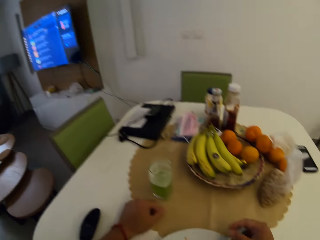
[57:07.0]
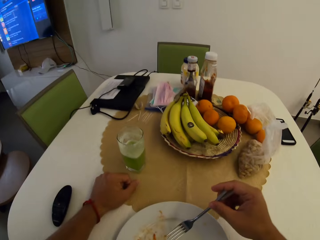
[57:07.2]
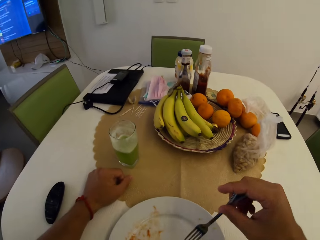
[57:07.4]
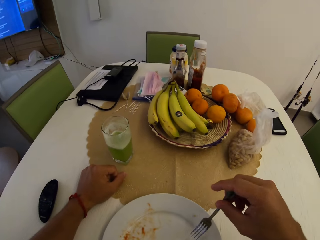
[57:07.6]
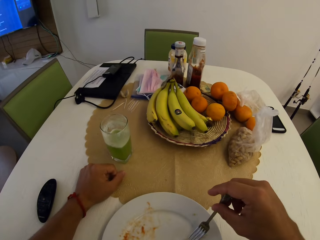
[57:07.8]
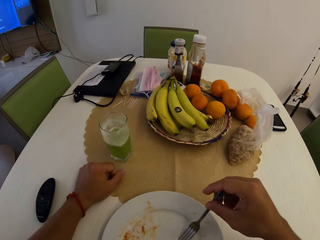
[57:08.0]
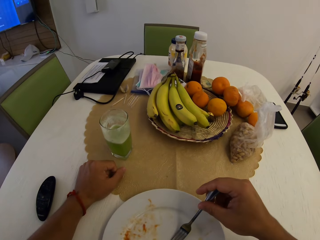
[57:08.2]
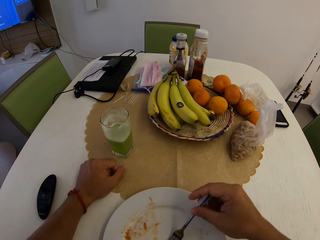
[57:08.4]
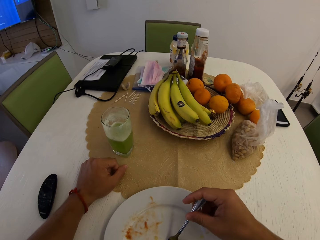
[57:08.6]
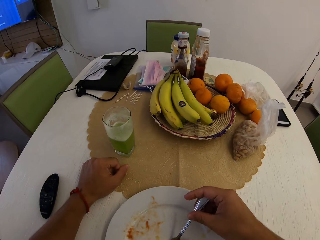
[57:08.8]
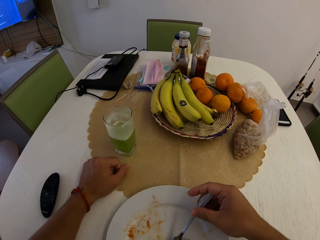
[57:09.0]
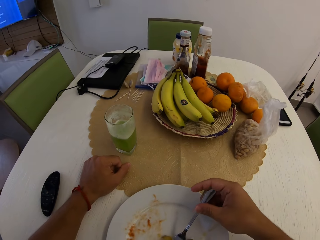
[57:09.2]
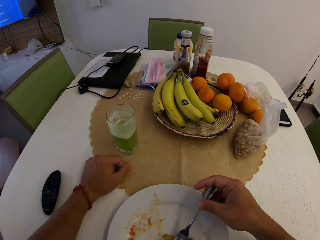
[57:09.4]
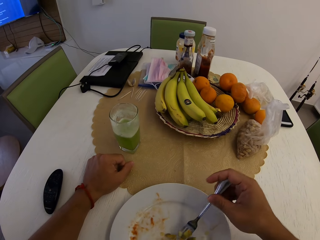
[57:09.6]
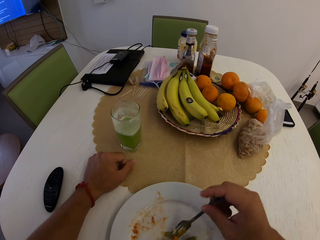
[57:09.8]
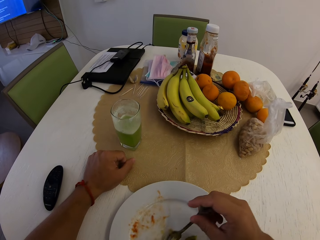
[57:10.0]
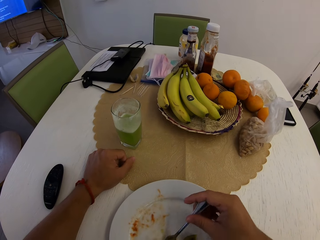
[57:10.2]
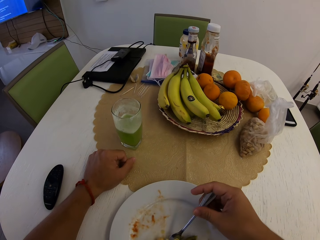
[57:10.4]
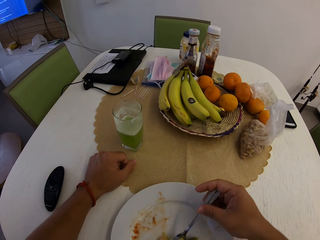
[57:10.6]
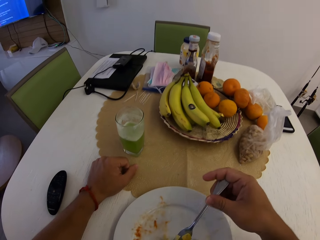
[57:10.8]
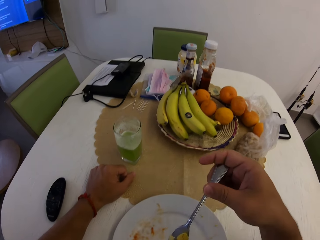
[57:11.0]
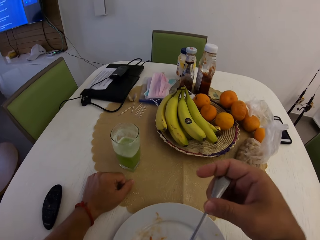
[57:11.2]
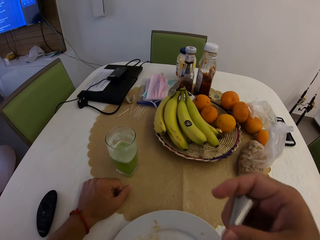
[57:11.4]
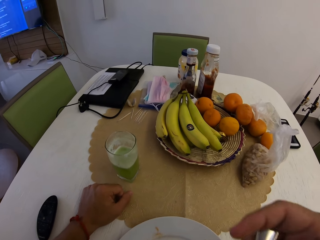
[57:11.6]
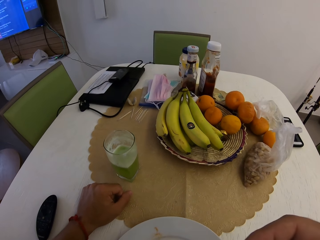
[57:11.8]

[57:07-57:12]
The camera wearer eats.

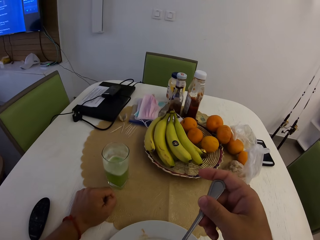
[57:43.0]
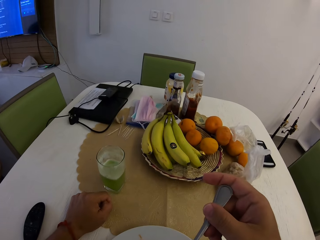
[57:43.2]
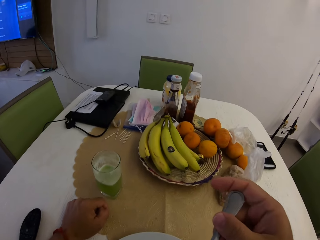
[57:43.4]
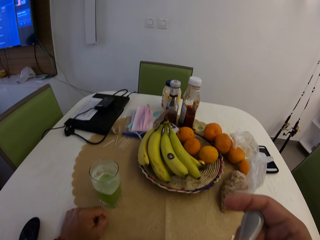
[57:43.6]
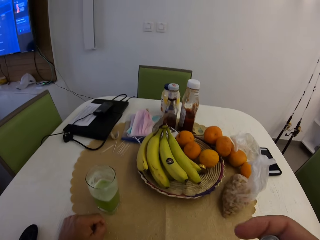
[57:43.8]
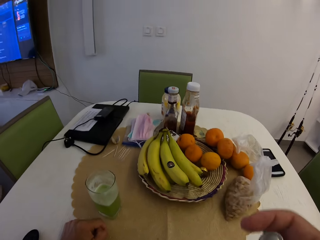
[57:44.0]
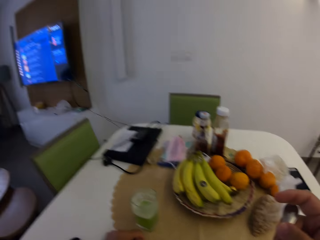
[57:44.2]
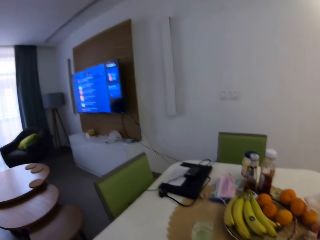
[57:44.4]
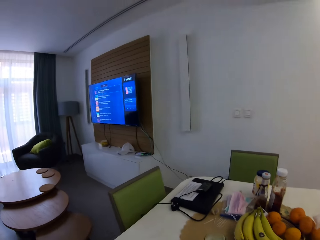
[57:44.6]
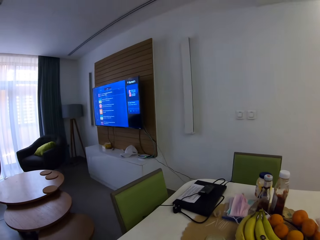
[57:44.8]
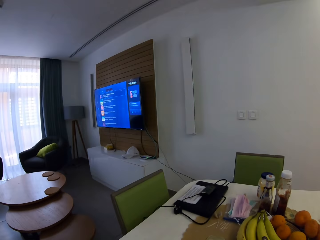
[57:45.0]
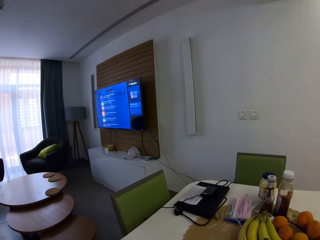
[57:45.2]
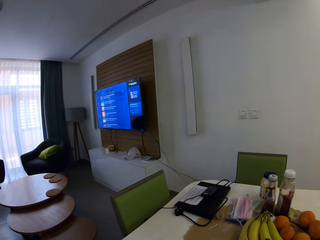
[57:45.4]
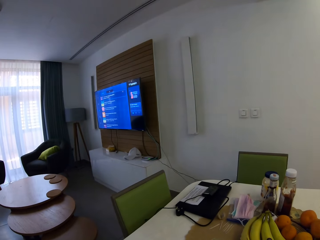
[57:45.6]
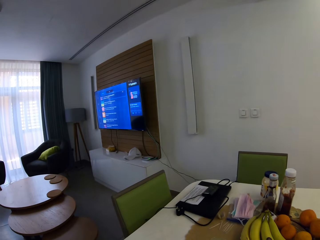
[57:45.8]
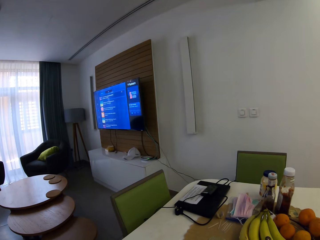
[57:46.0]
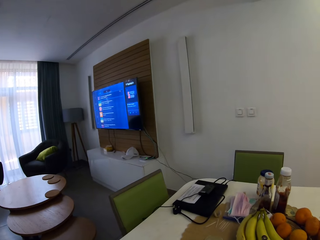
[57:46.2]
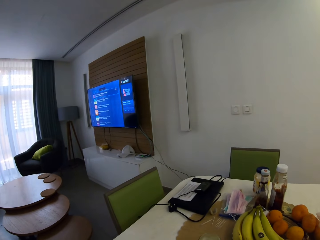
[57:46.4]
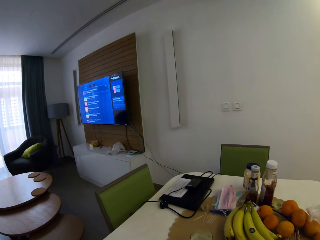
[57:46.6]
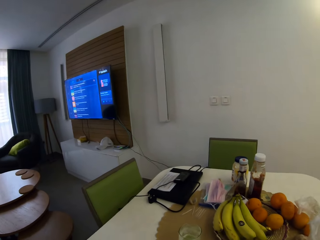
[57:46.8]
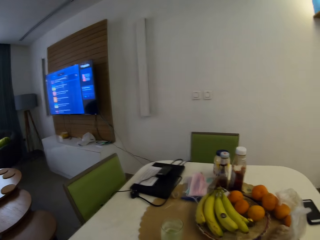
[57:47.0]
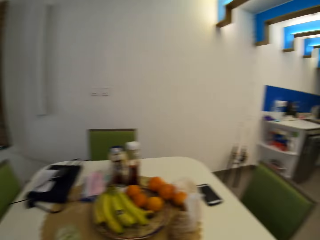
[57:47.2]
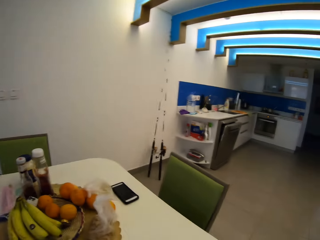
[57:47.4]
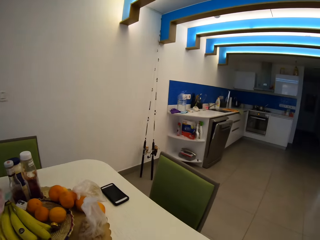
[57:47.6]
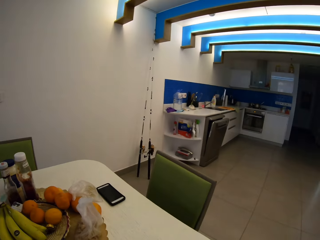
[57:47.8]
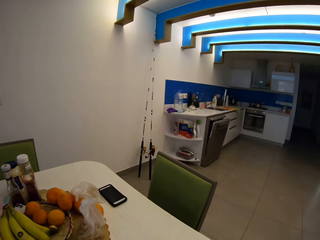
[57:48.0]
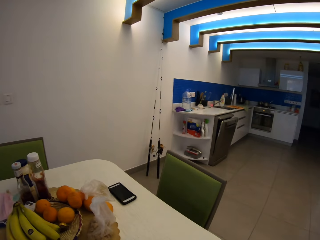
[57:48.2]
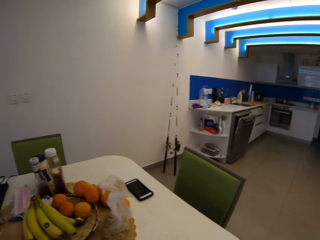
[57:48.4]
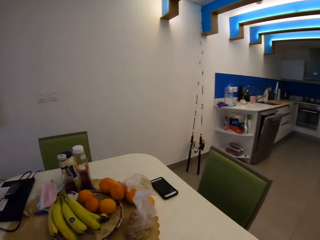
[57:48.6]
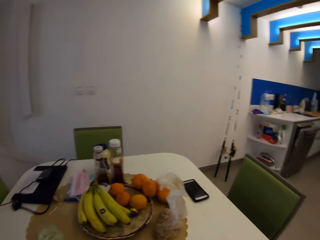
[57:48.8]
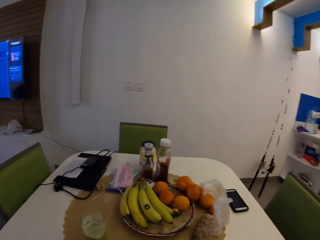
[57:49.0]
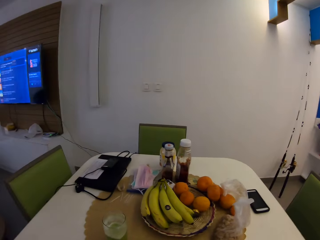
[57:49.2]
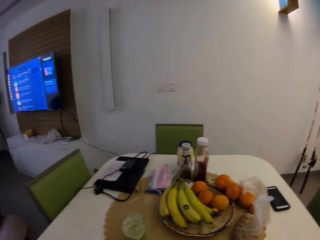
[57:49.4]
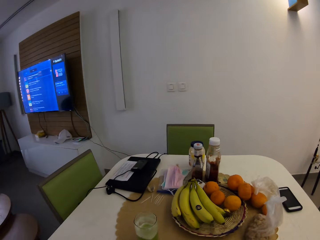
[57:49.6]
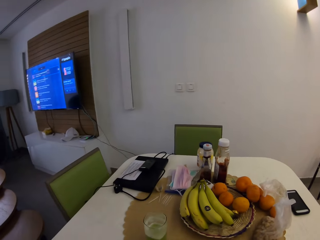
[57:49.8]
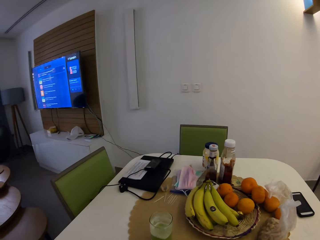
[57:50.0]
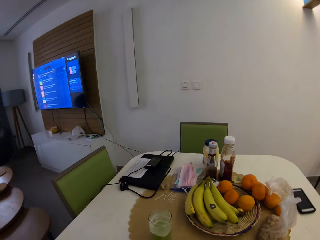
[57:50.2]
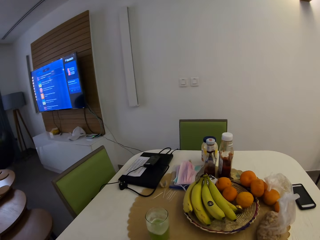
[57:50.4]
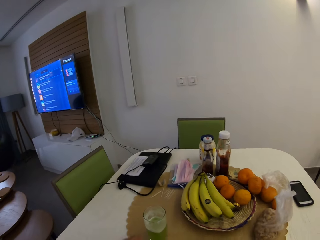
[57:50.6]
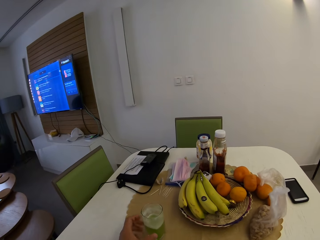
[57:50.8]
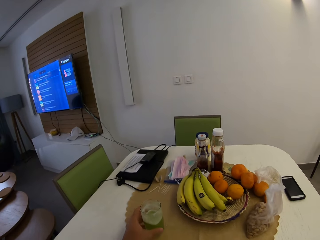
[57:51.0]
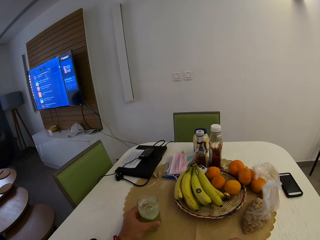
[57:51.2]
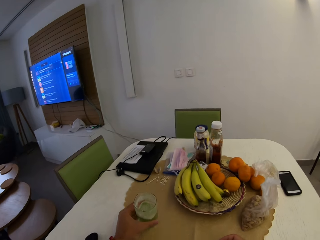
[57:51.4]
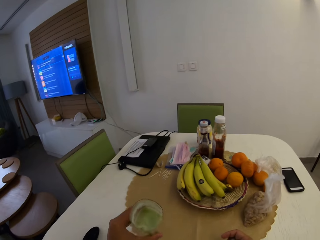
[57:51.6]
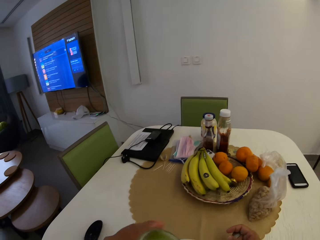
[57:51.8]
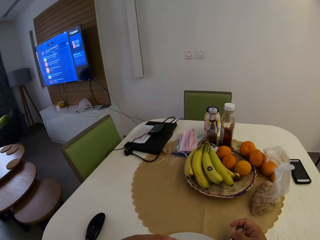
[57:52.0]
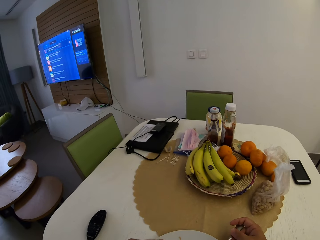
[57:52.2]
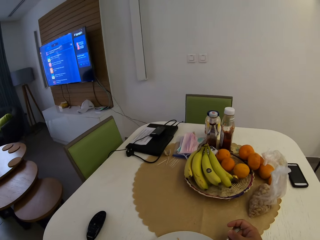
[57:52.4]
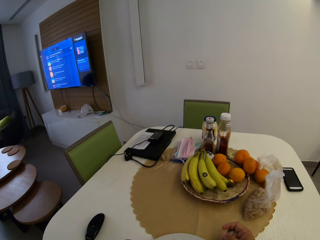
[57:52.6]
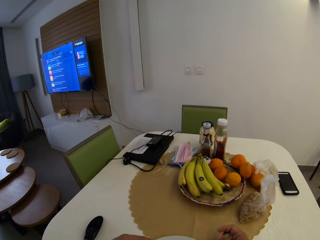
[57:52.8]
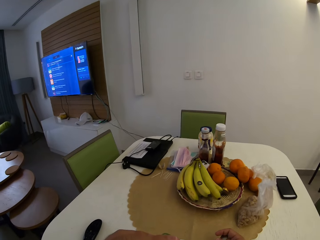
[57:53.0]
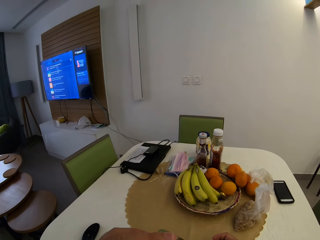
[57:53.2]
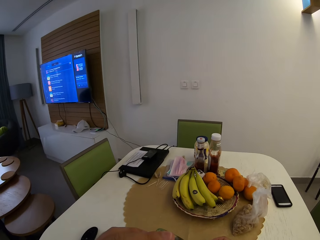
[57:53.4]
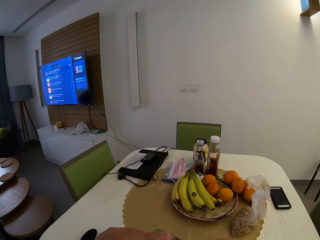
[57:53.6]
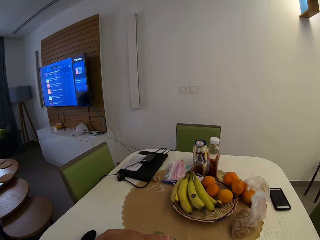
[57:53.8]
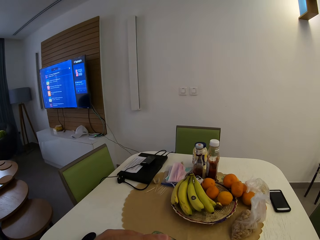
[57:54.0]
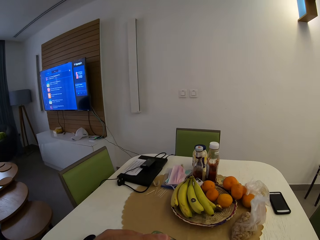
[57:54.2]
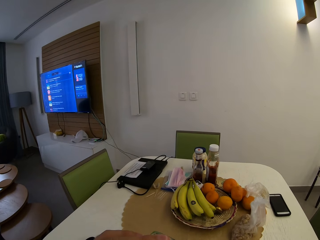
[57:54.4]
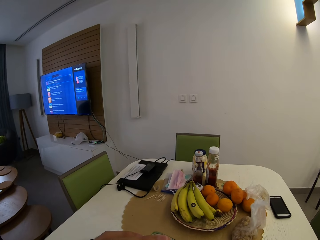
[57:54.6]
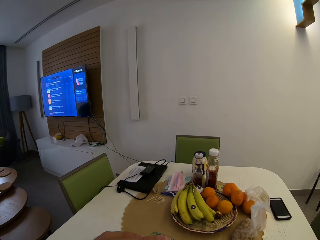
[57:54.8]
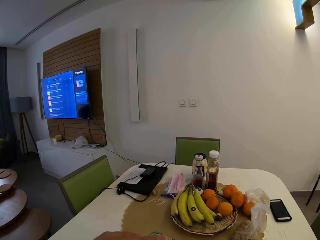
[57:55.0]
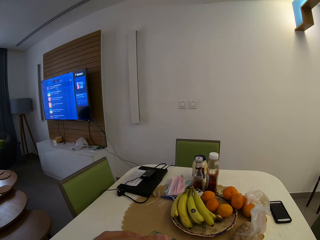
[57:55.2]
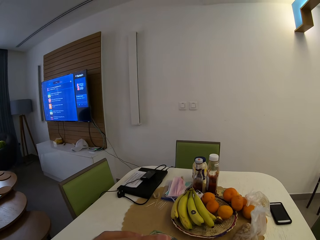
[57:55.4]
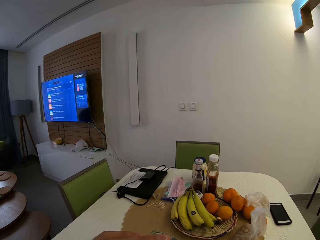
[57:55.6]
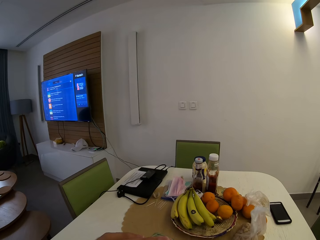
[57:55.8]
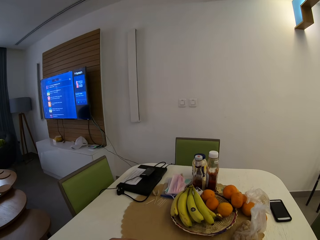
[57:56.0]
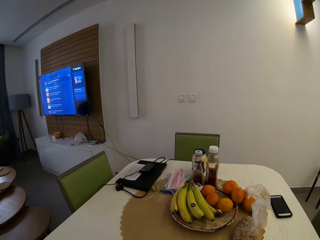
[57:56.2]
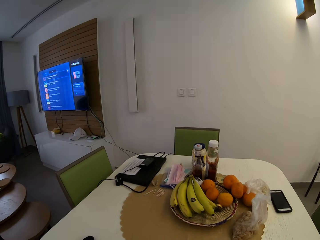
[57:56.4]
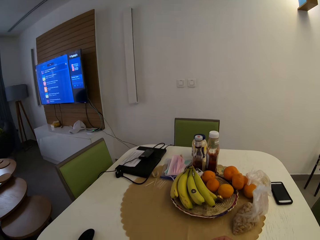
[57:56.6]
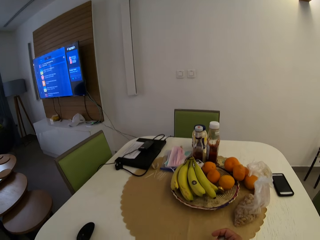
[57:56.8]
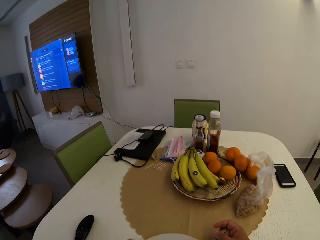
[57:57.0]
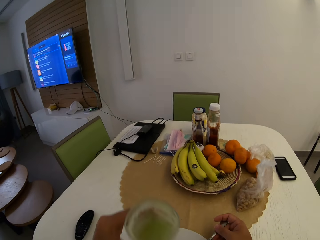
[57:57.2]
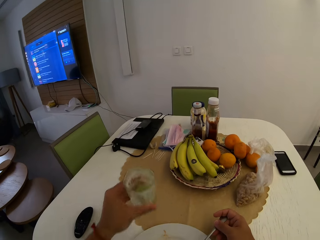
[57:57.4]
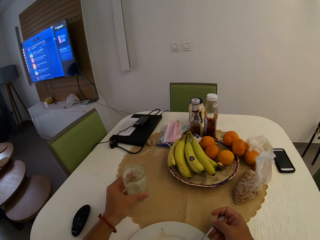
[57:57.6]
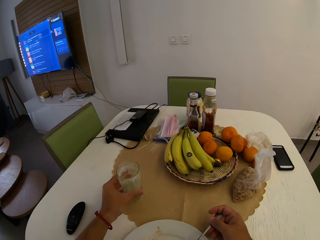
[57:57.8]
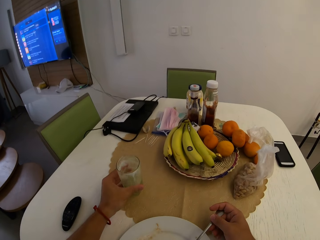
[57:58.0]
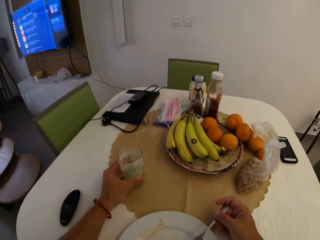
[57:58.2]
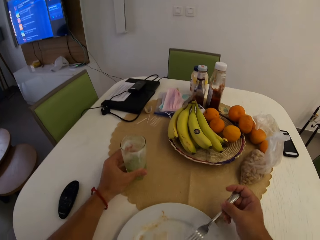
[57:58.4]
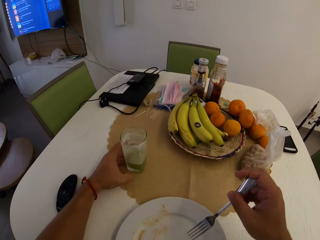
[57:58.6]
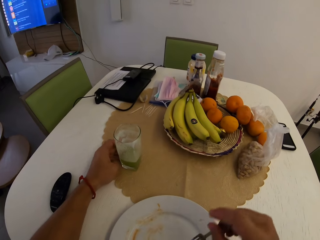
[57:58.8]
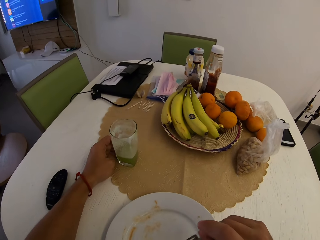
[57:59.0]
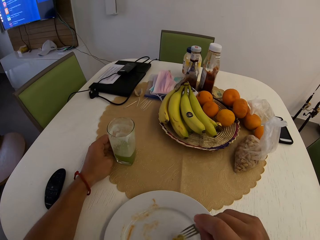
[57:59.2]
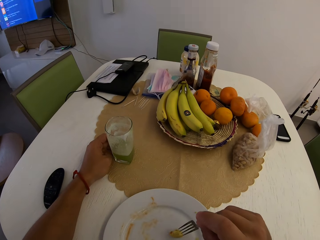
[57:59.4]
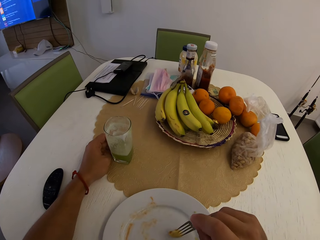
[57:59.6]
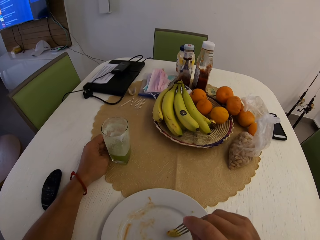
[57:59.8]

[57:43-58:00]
The camera wearer looks around. They look aside. They pick up the juice glass. They drink from the glass. They put the juice glass down. They eat.
